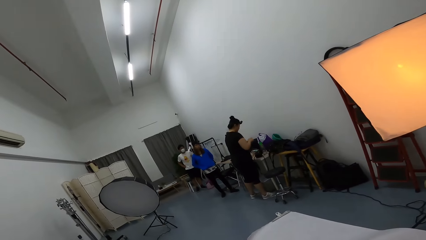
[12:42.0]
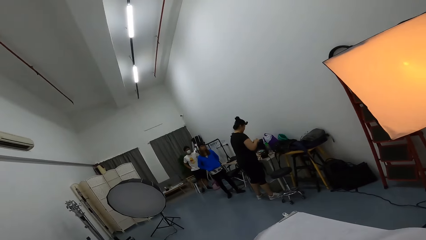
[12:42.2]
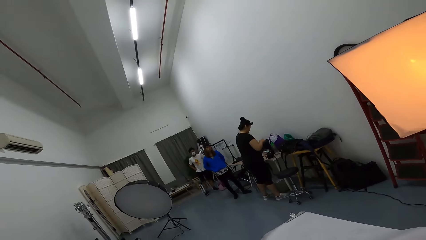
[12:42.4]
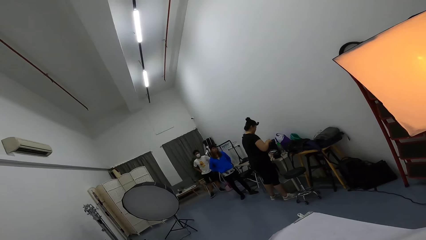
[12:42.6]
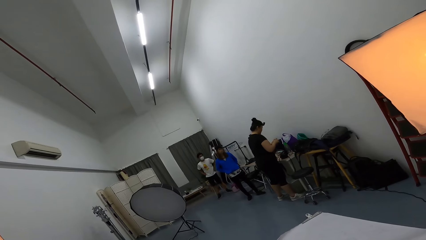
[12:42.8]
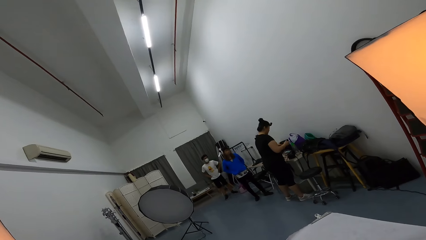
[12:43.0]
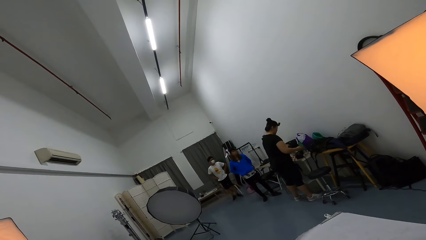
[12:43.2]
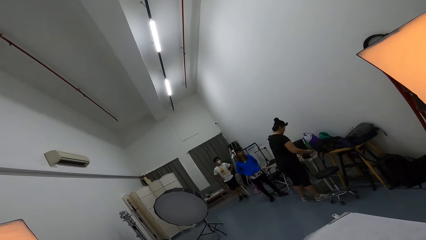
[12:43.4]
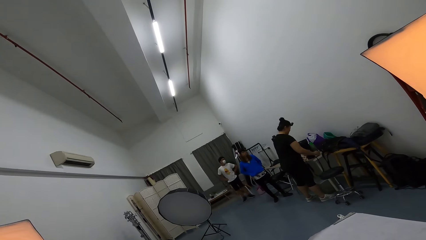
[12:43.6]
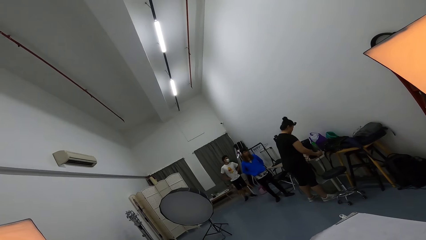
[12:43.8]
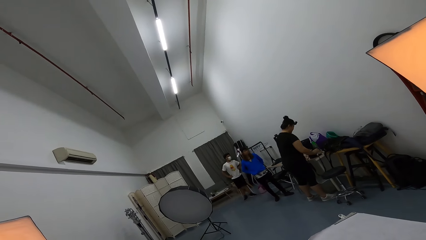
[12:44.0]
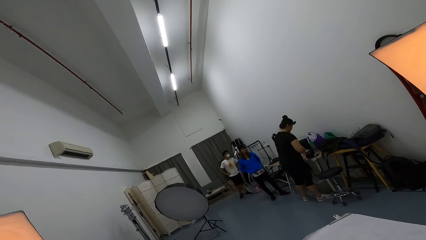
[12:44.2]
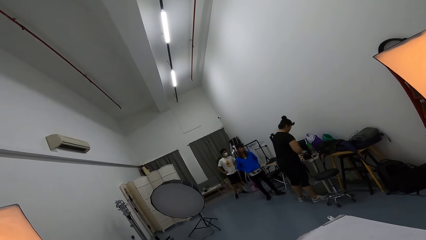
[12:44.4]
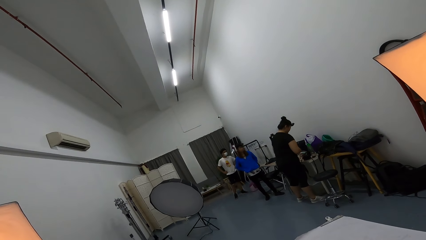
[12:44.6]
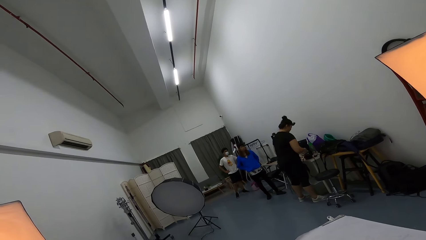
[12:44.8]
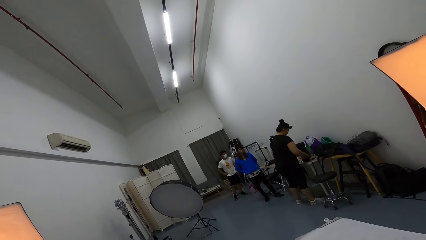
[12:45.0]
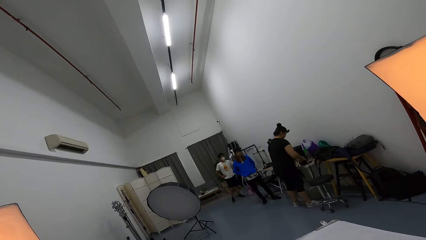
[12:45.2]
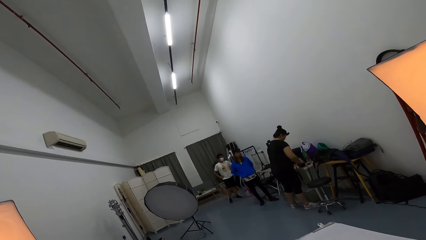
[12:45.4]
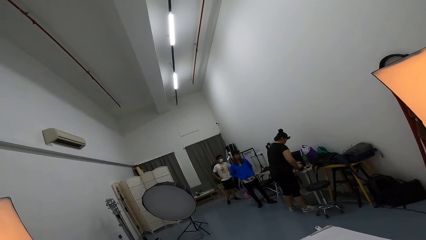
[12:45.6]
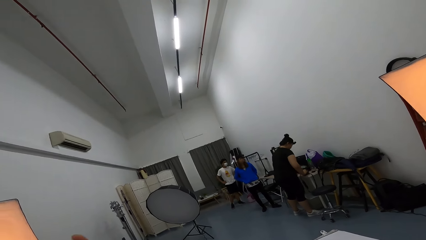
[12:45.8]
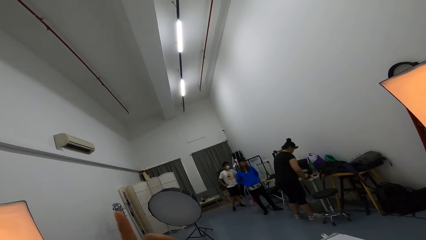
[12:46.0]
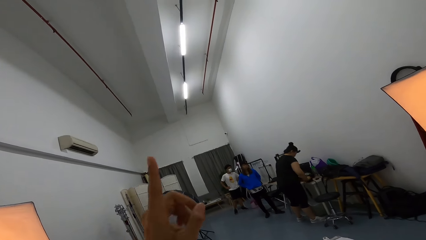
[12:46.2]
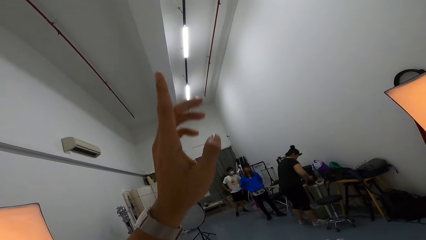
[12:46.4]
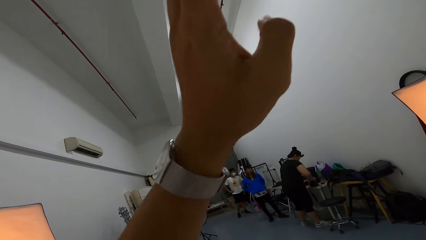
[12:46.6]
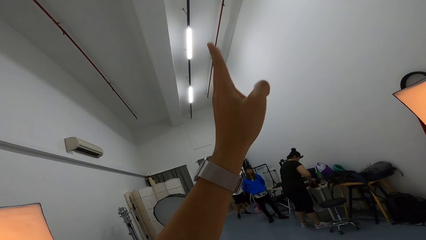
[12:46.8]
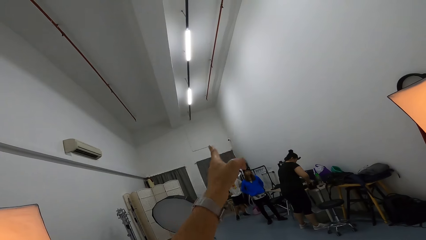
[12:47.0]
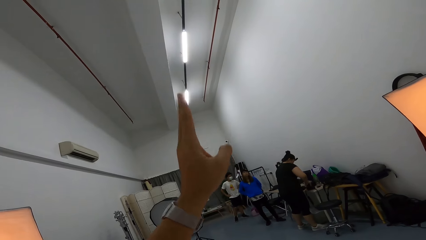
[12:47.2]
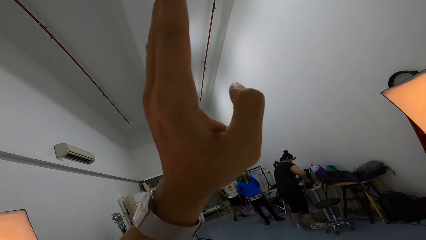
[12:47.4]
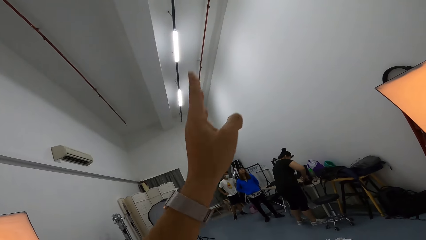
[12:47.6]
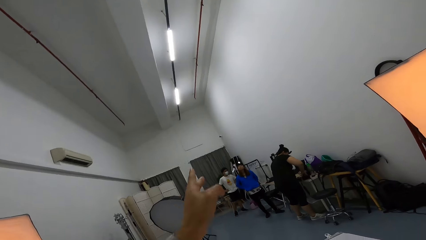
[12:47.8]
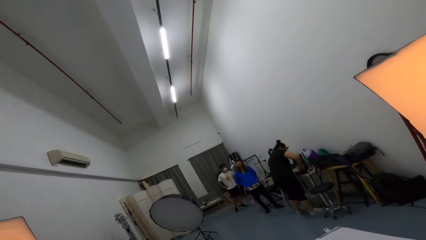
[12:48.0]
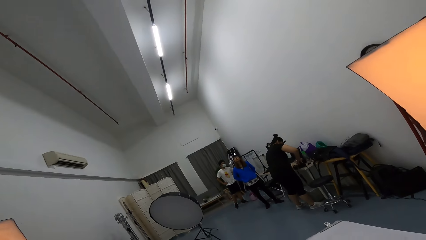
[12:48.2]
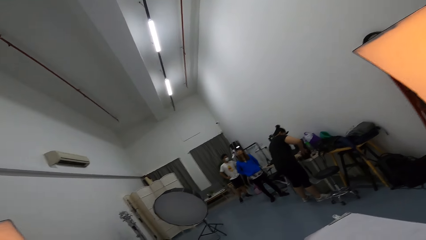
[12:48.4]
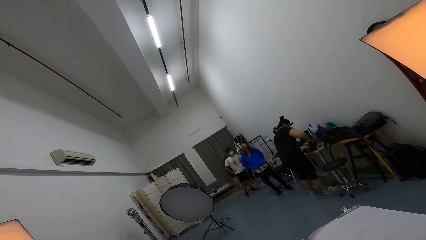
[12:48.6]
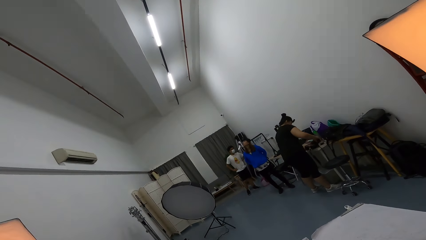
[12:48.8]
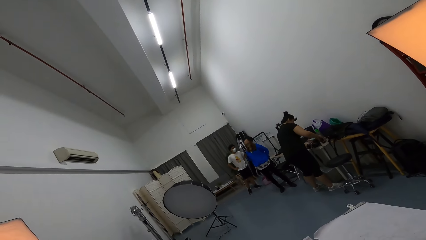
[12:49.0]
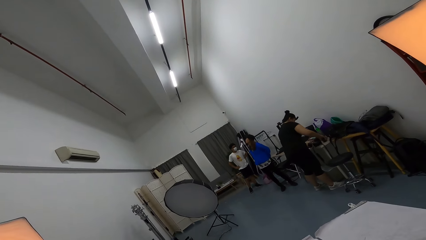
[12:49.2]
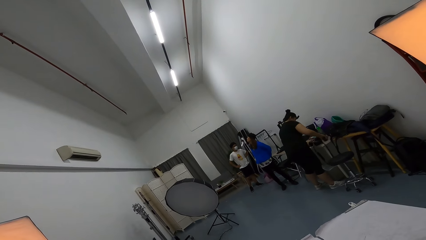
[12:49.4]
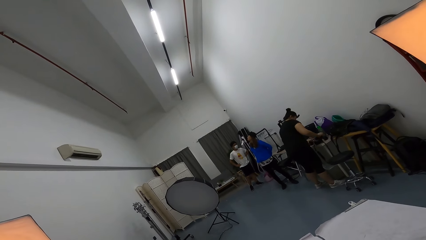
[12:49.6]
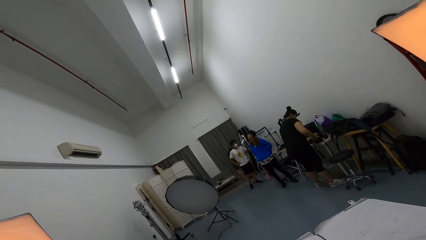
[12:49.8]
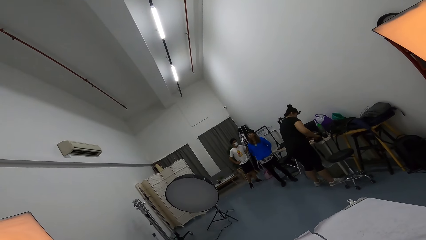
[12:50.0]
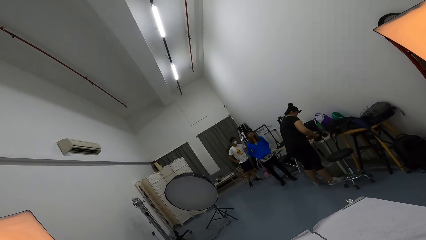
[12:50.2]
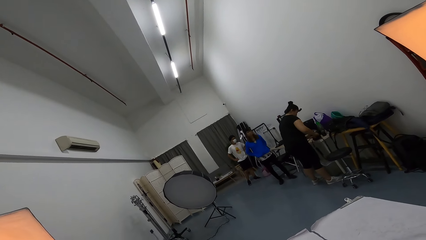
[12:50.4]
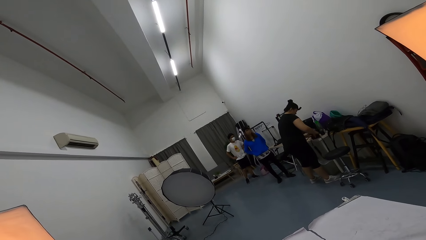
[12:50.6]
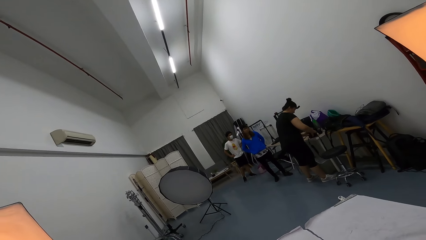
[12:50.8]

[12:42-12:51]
The camera wearer talks to a lady. They dialogue with the lady.

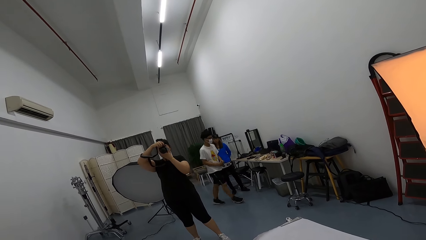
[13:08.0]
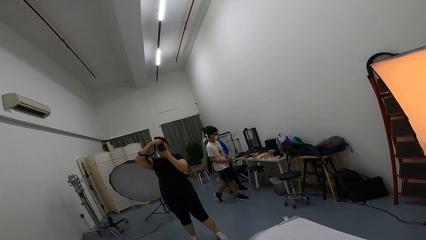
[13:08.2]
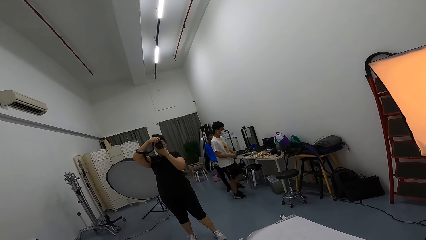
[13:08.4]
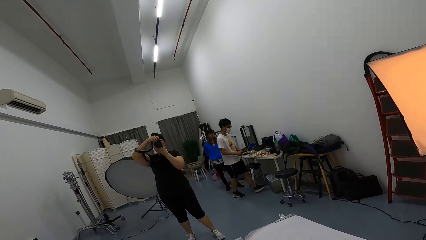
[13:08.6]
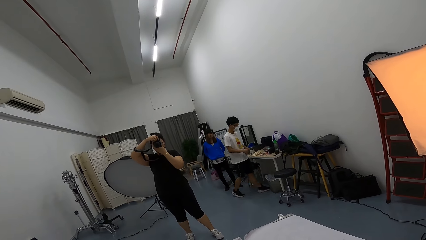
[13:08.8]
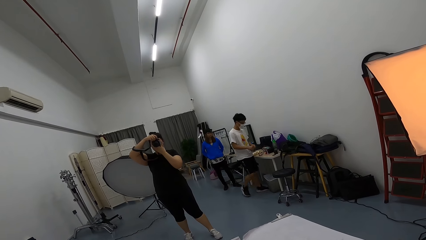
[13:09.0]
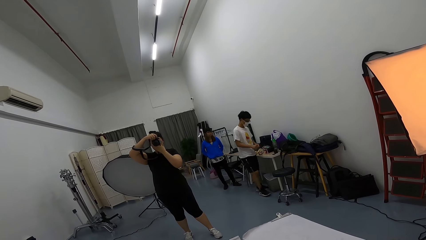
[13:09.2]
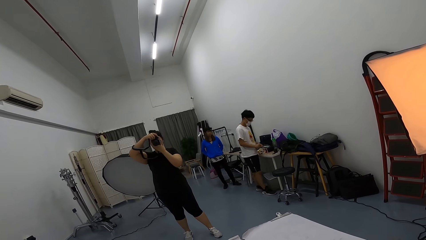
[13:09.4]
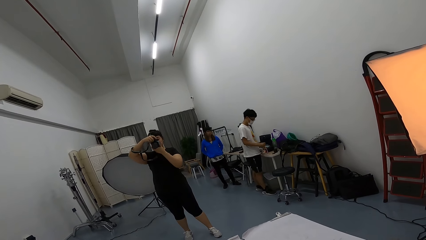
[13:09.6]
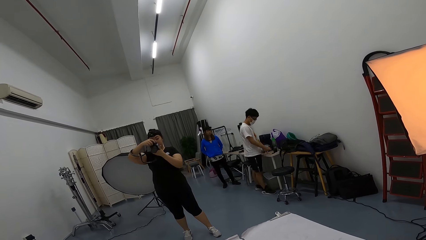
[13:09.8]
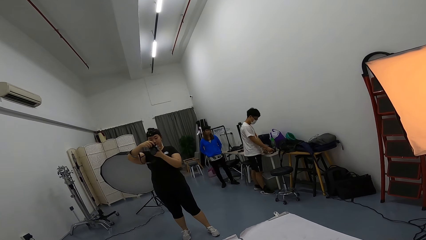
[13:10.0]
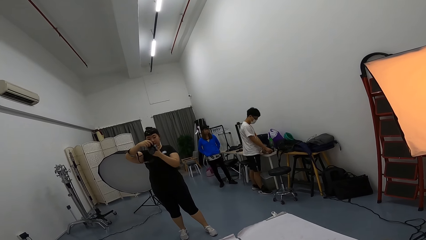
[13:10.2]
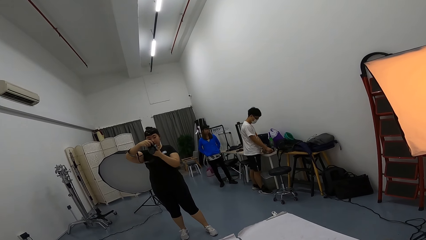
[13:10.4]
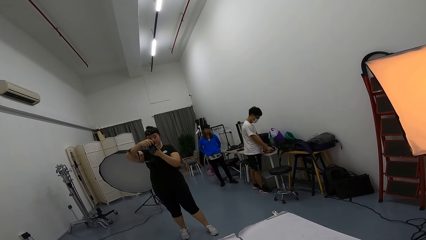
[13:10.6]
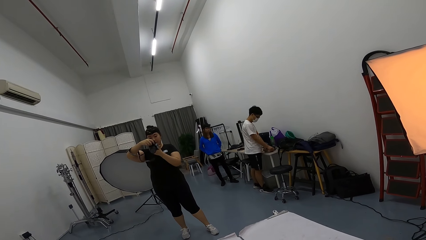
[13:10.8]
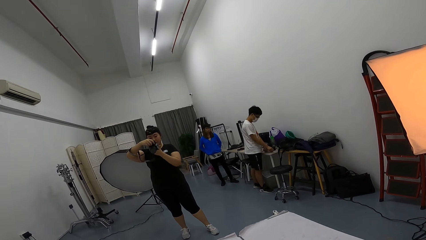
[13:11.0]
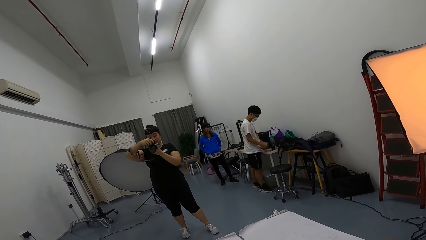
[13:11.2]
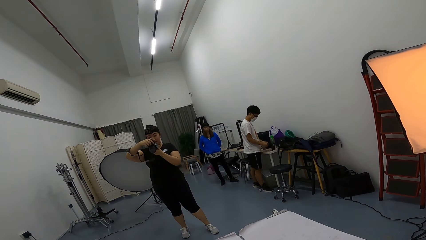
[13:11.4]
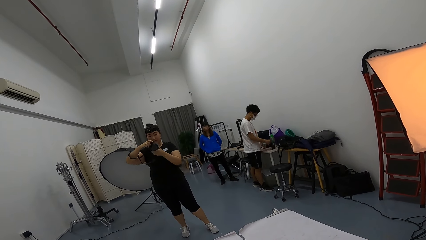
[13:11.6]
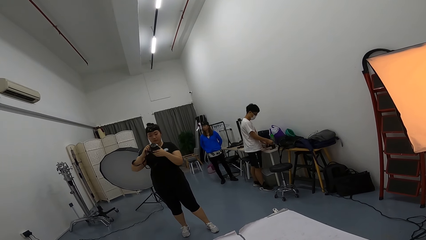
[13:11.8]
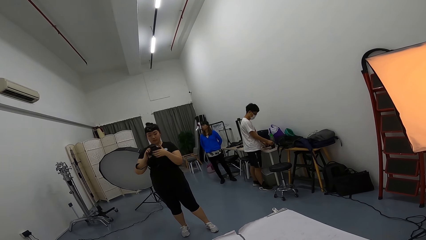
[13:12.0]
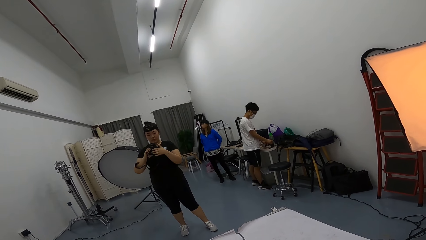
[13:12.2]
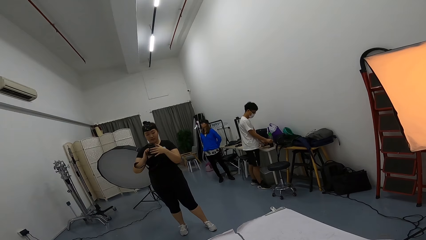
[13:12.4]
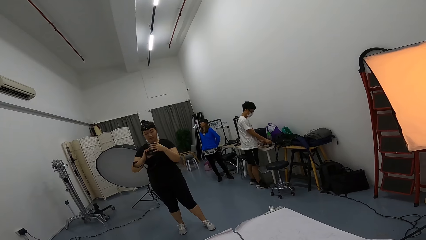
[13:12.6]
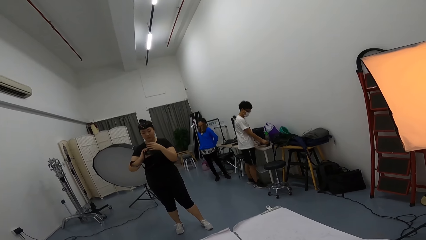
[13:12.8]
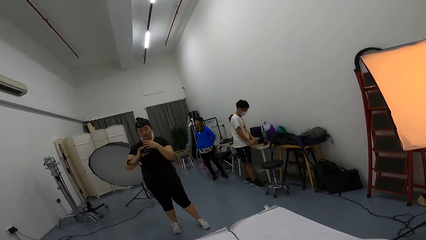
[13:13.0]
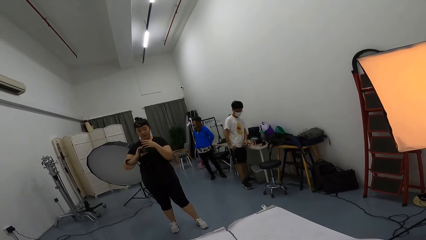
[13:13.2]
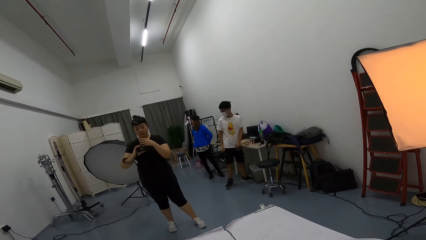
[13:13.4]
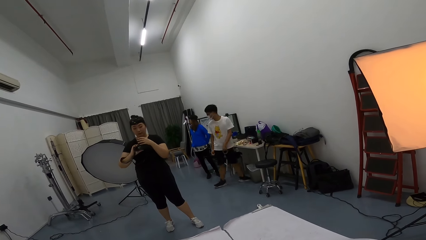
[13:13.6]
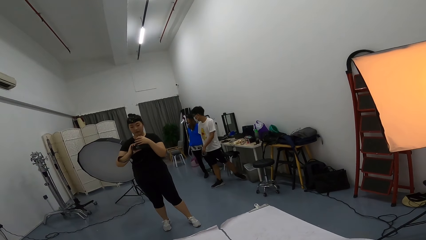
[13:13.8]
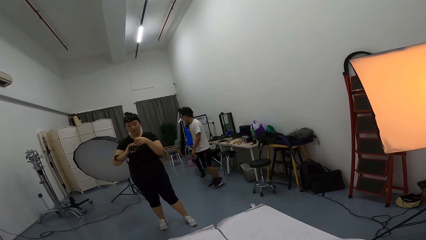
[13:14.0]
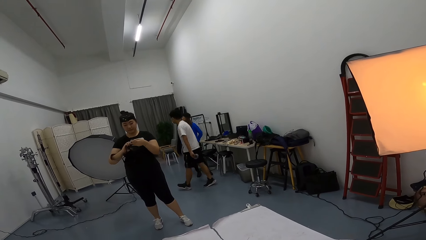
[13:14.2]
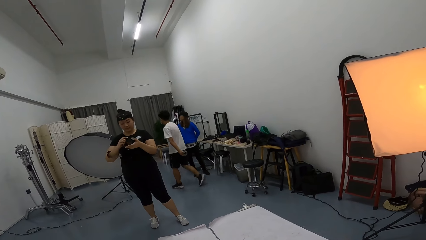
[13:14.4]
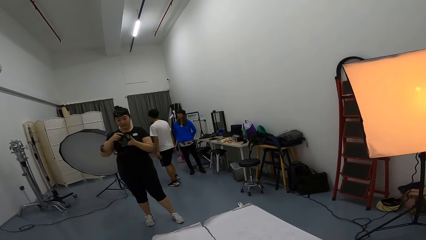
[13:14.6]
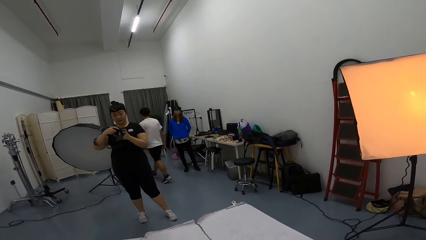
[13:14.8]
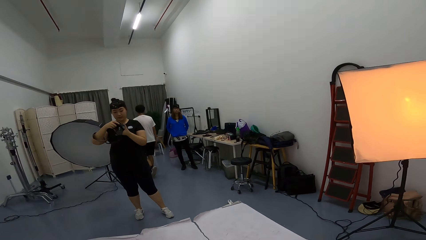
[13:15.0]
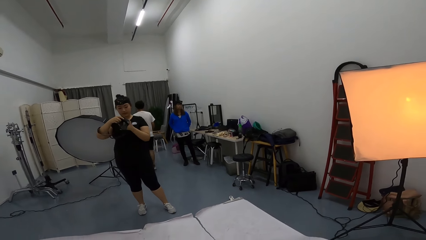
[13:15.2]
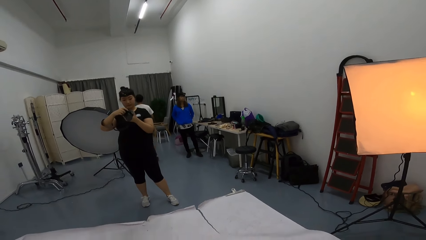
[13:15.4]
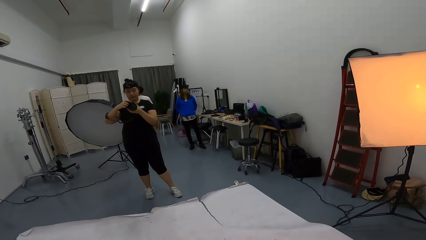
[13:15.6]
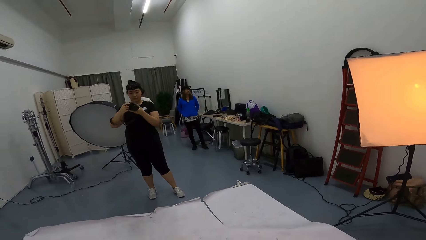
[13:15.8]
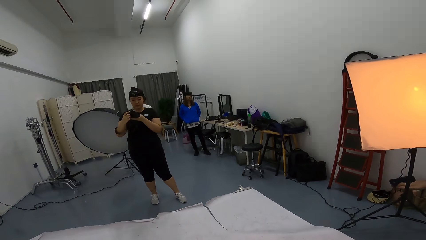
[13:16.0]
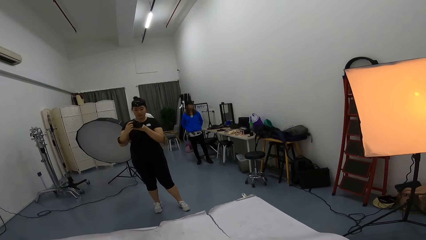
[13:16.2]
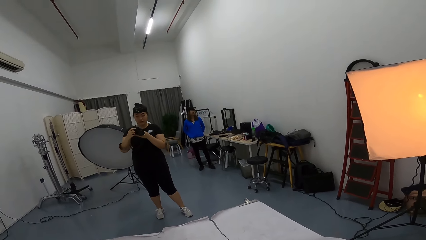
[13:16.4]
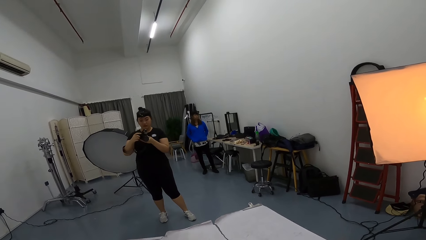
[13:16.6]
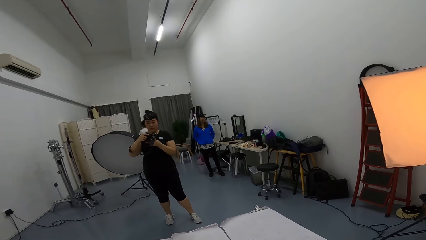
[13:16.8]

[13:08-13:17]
A lady takes a photo of the camera wearer with the camera. The lady looks at the camera.
